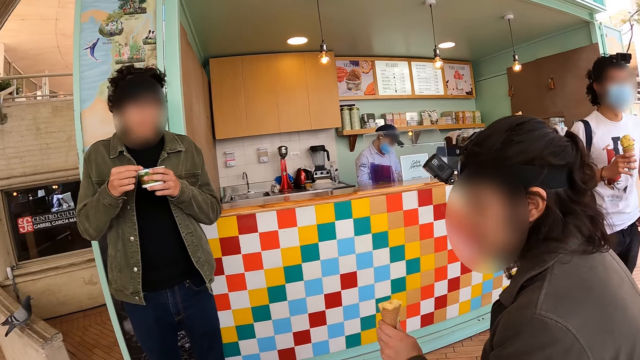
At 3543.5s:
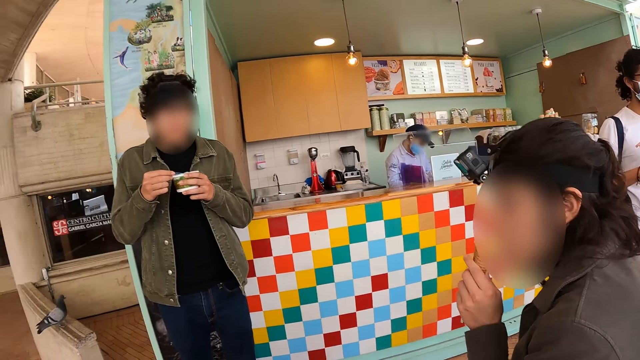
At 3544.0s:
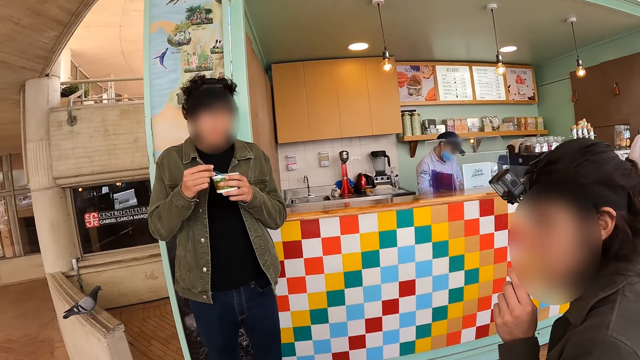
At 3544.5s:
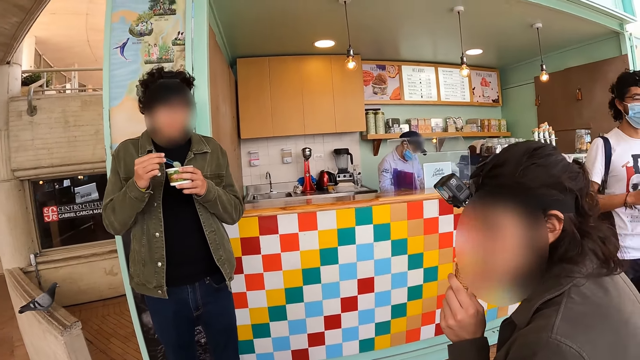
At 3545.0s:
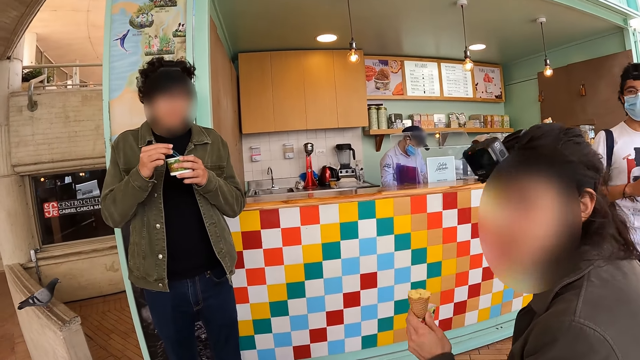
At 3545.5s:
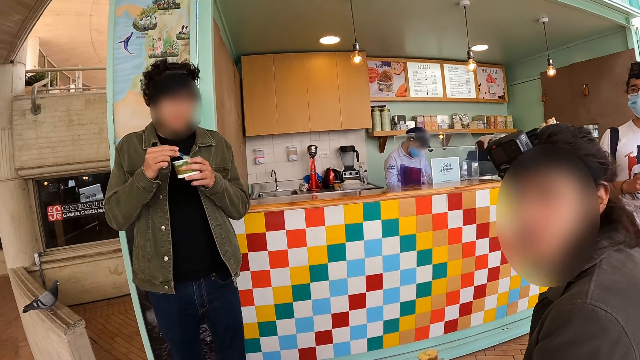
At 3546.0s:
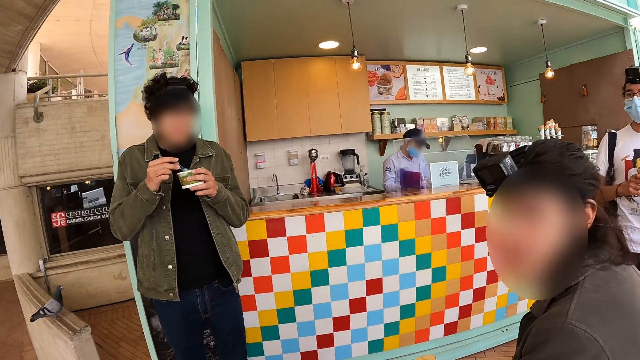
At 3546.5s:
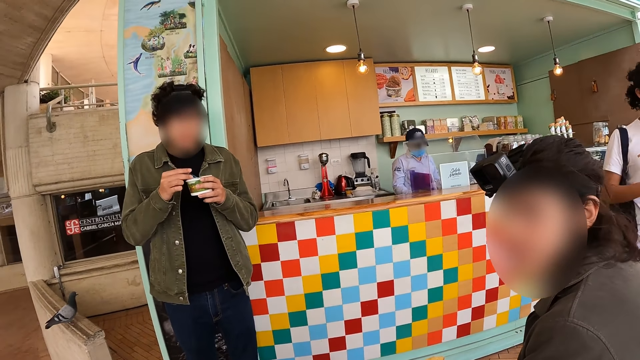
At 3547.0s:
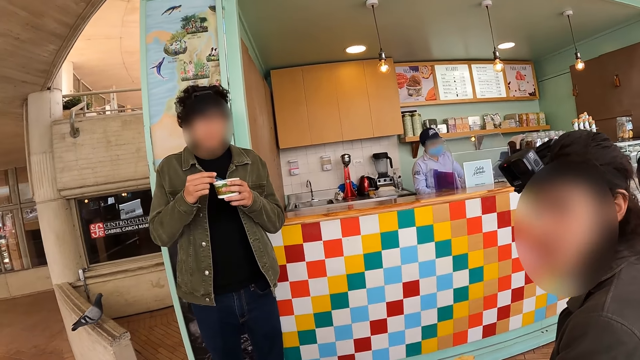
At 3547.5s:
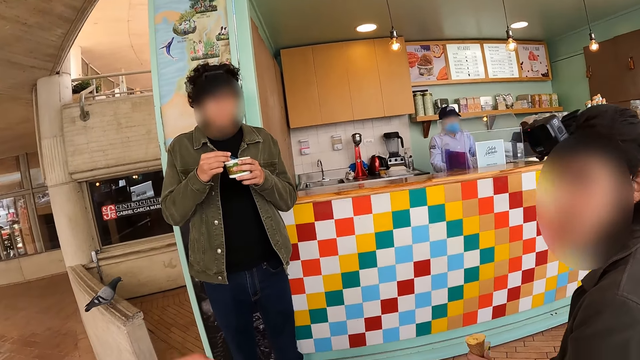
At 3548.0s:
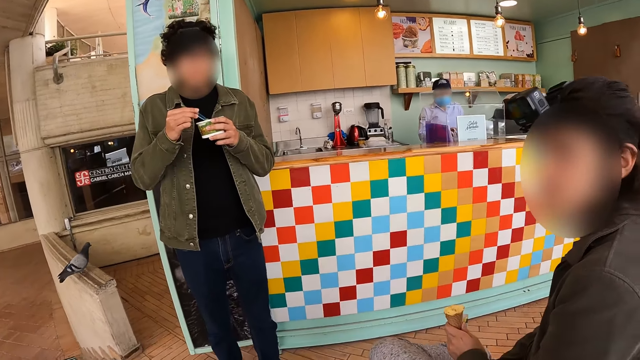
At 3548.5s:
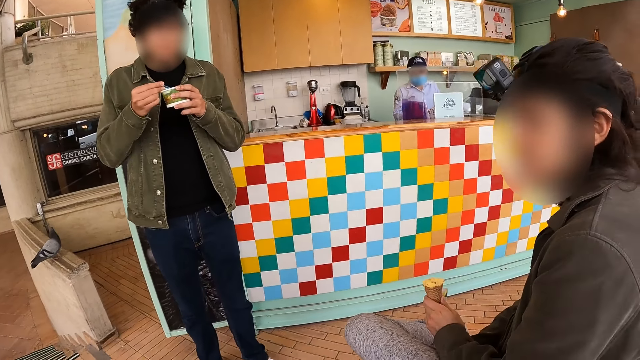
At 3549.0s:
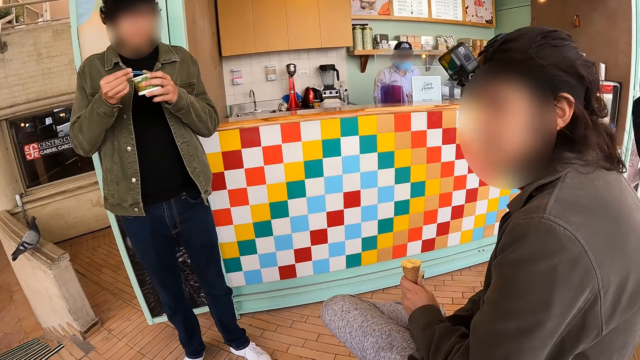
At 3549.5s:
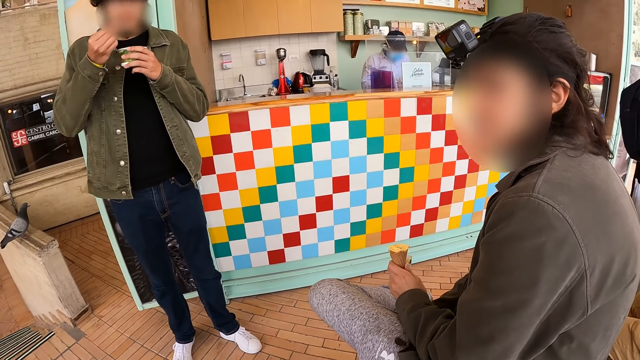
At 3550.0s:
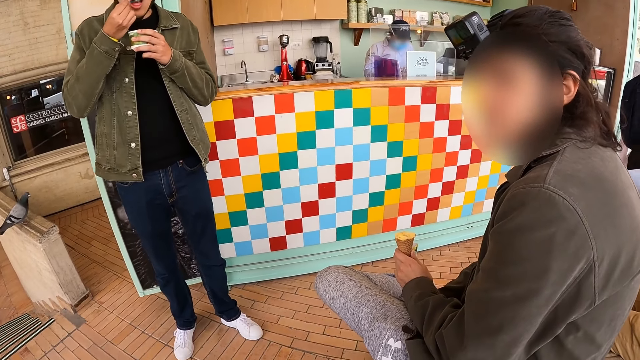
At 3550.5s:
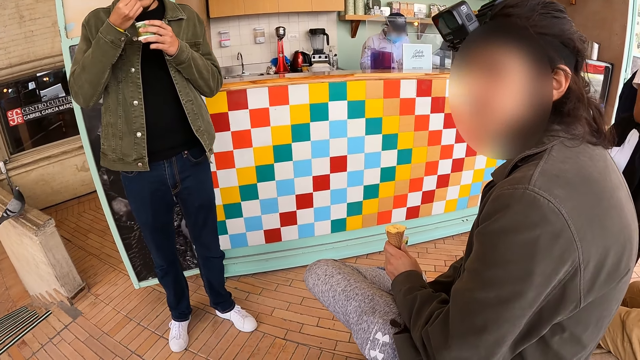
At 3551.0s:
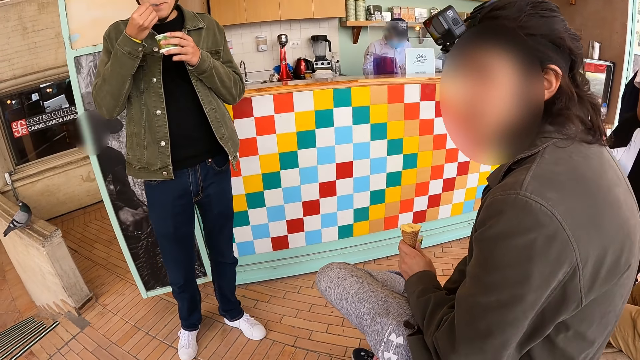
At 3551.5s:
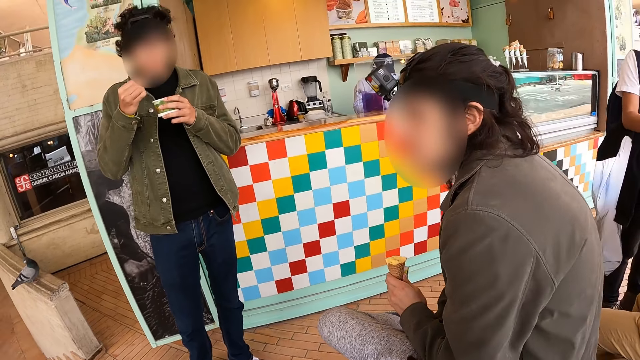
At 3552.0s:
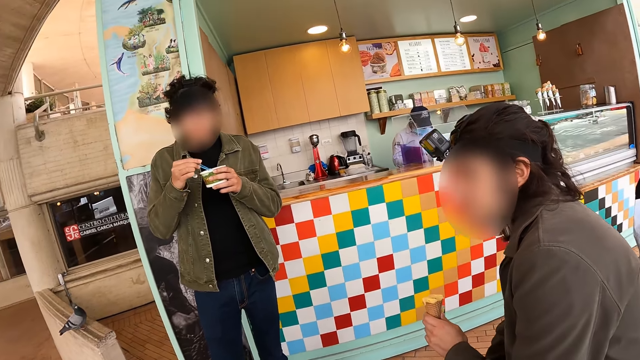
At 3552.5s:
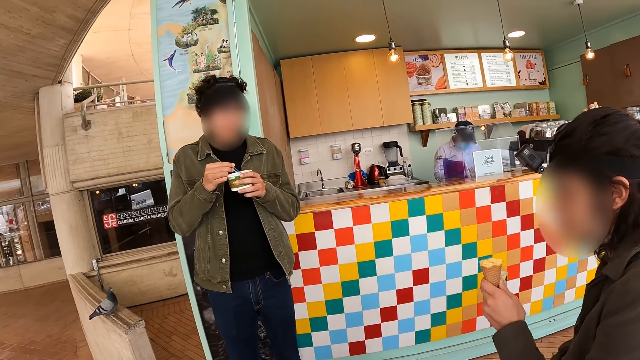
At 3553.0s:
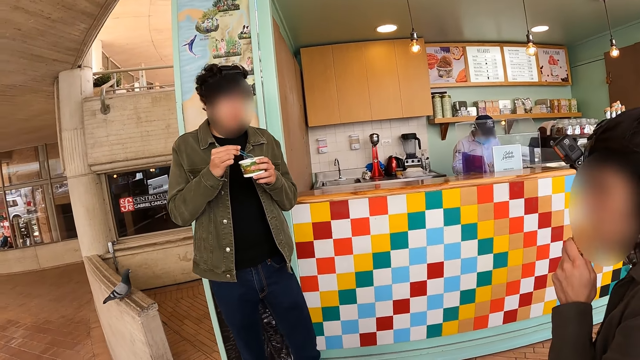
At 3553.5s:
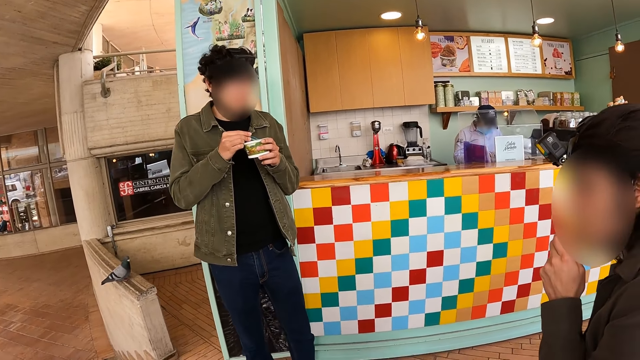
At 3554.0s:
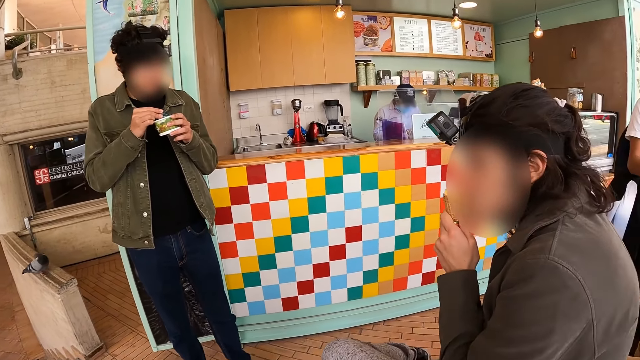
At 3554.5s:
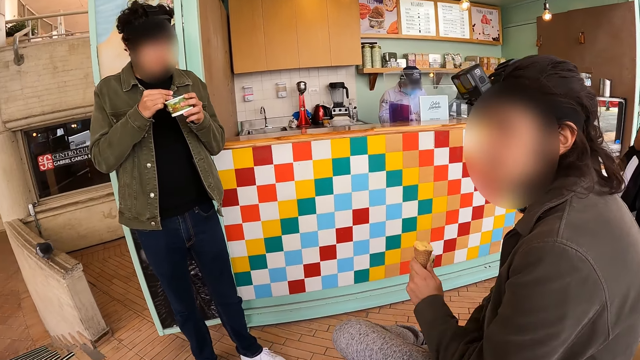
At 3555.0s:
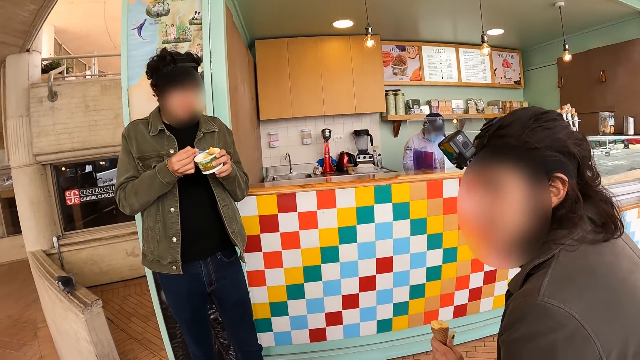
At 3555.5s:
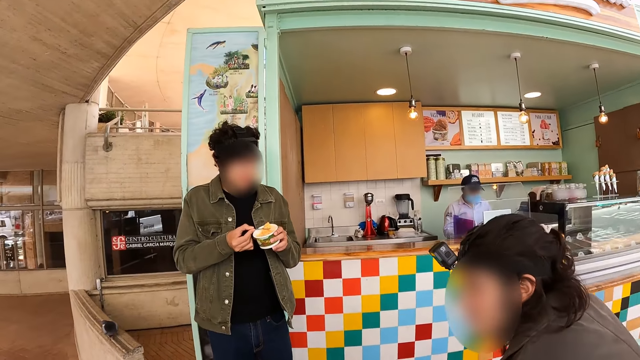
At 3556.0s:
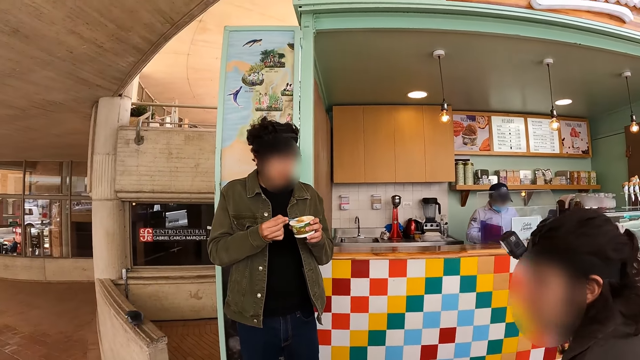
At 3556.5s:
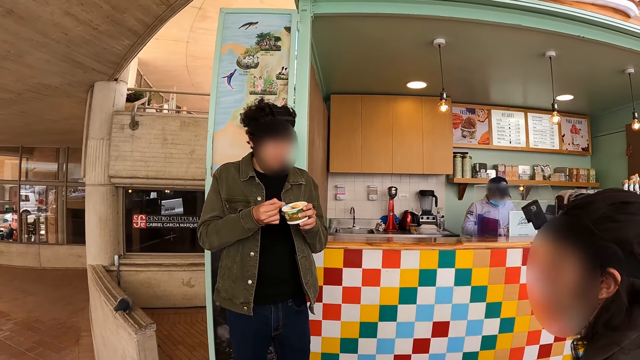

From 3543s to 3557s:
A man eats ice cream. The camera wearer interacts with another man.

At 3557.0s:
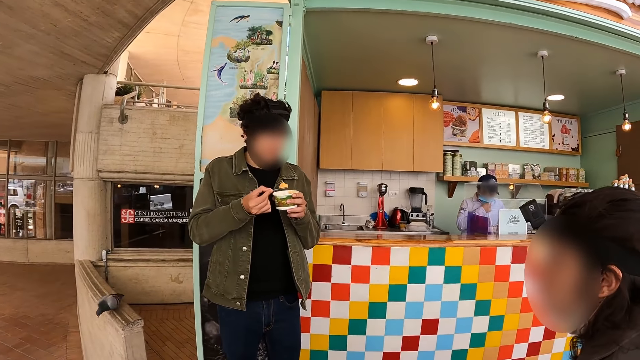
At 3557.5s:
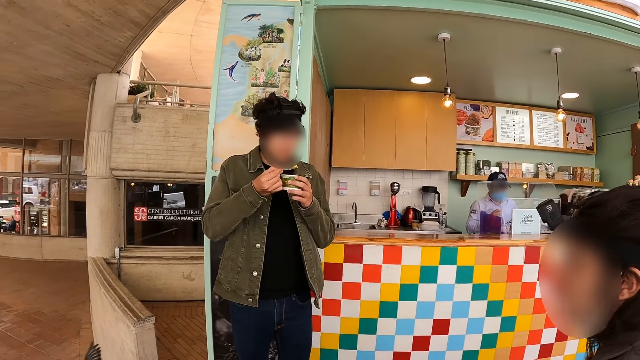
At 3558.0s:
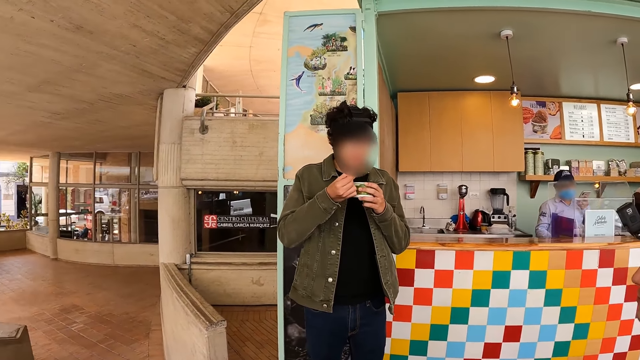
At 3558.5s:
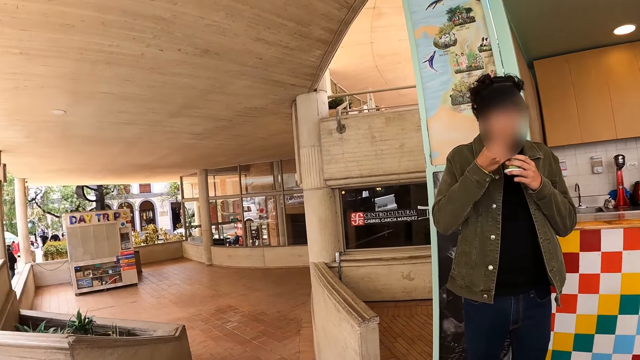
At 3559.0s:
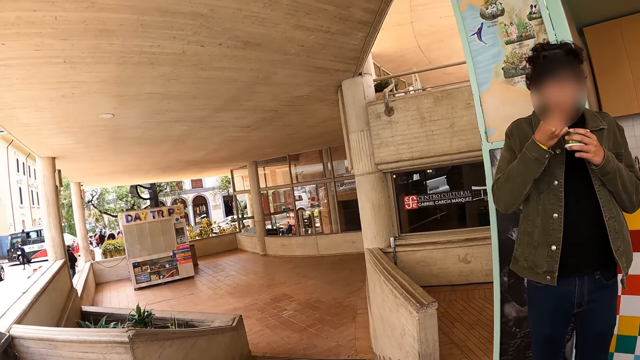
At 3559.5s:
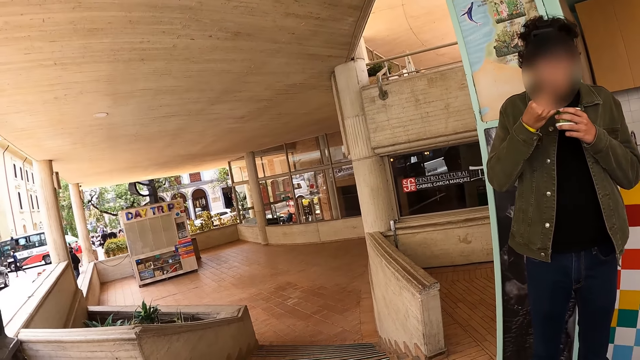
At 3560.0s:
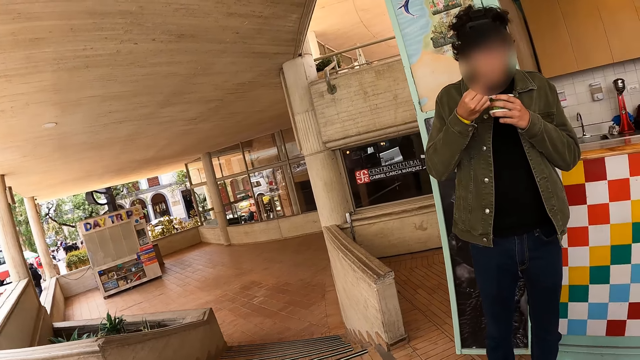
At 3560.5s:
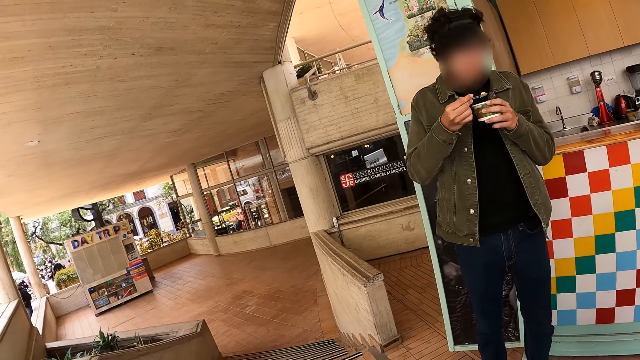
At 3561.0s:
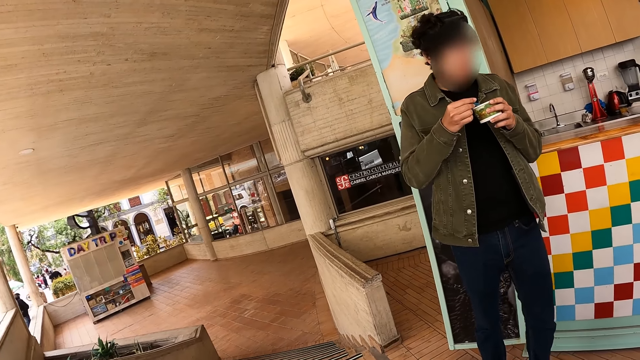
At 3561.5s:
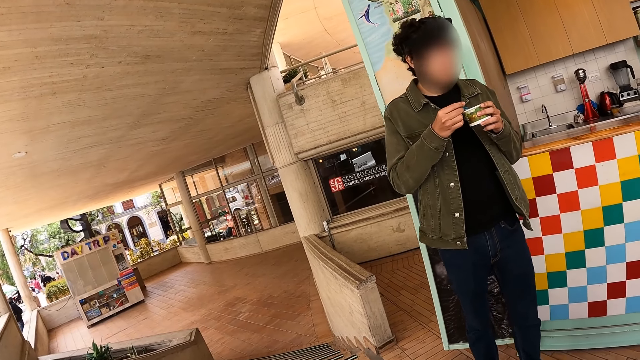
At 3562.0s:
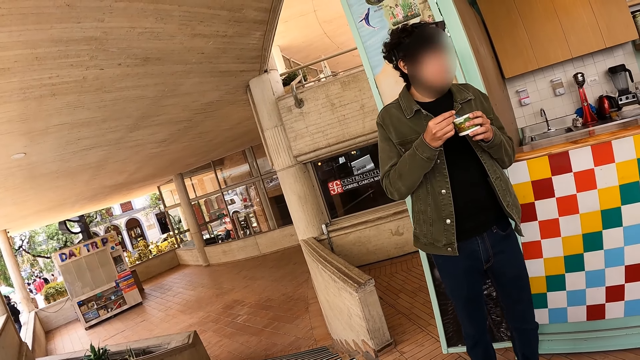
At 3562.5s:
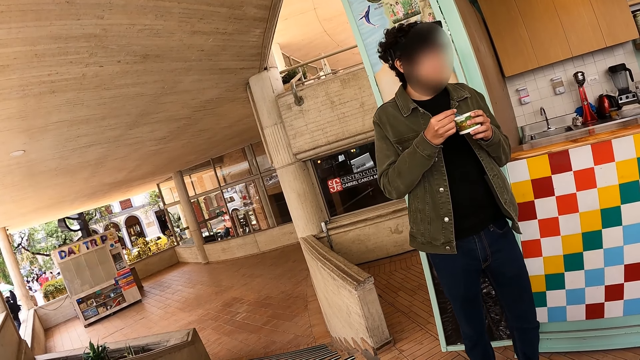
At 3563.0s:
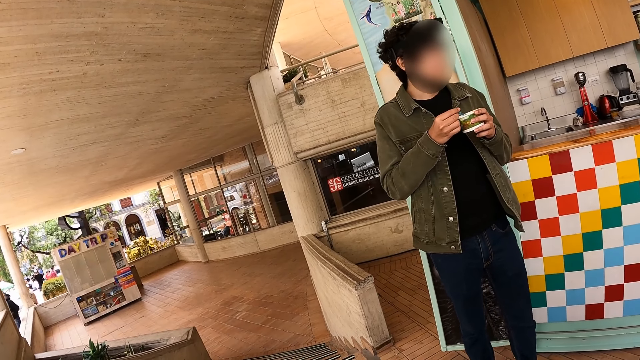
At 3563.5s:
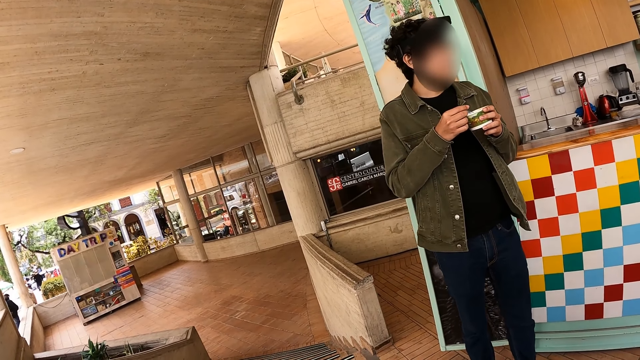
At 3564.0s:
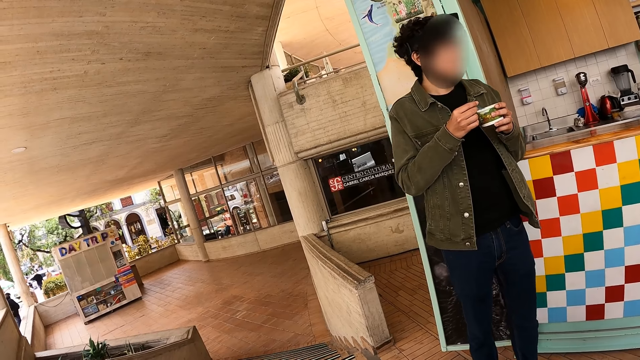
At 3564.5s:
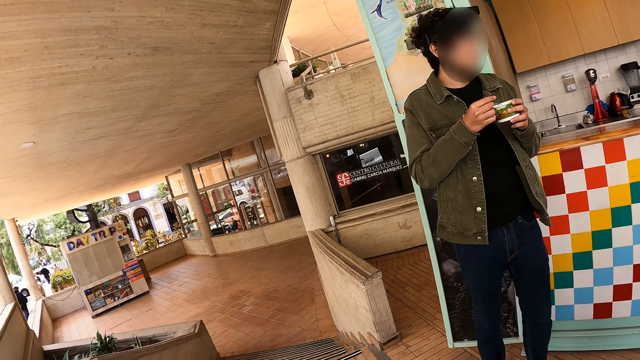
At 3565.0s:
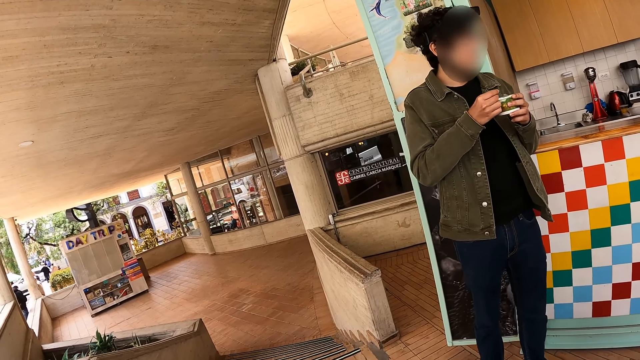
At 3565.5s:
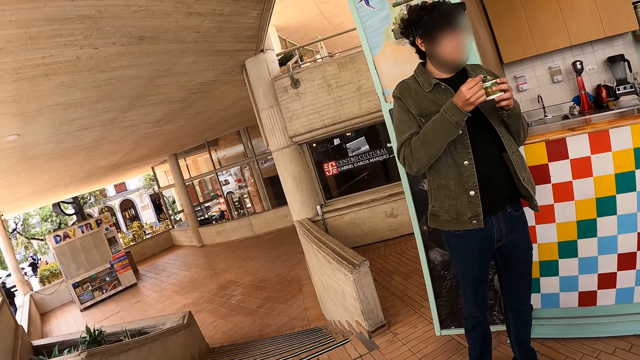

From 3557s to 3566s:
The camera wearer looks around the verandah.
